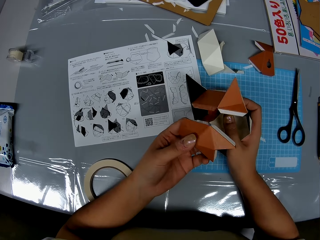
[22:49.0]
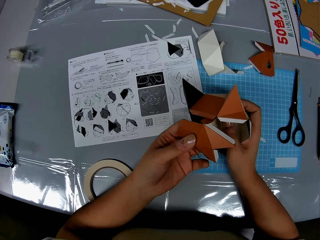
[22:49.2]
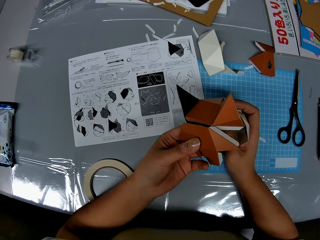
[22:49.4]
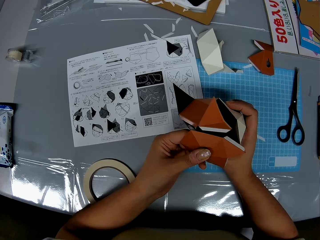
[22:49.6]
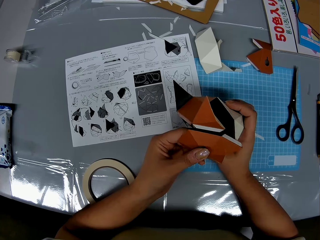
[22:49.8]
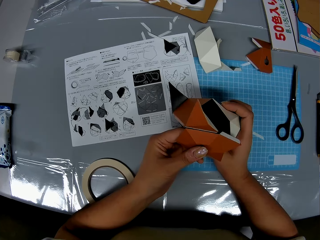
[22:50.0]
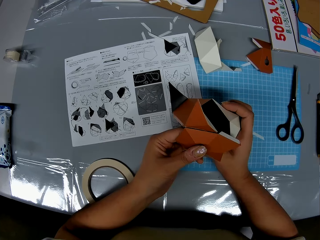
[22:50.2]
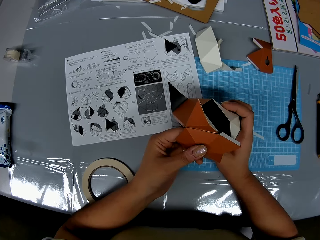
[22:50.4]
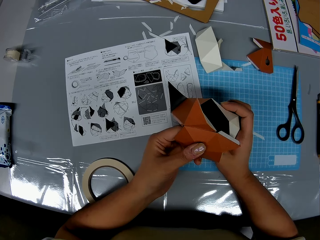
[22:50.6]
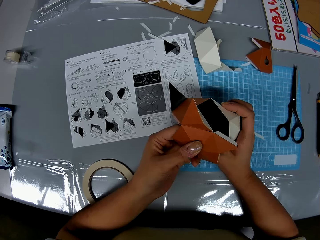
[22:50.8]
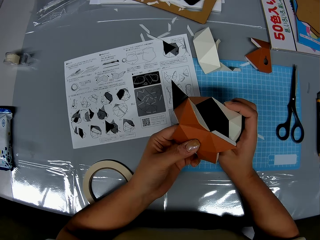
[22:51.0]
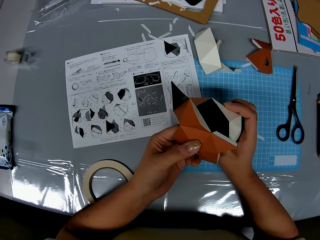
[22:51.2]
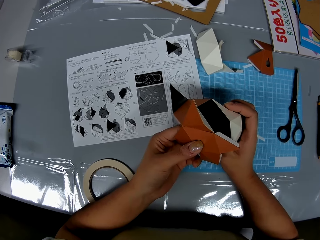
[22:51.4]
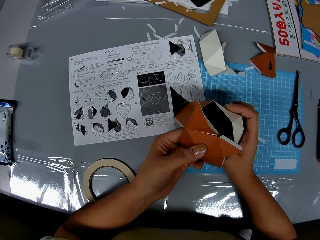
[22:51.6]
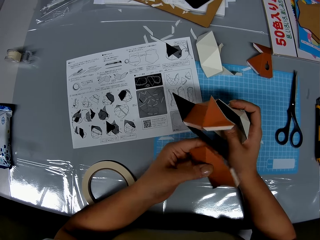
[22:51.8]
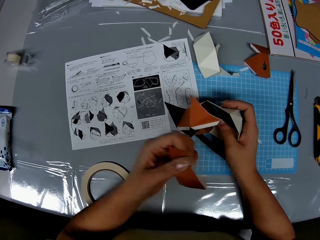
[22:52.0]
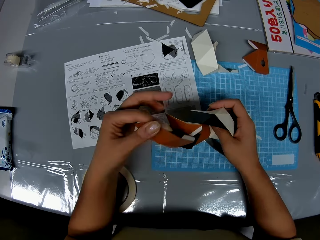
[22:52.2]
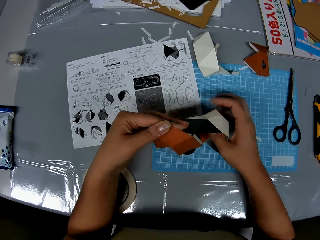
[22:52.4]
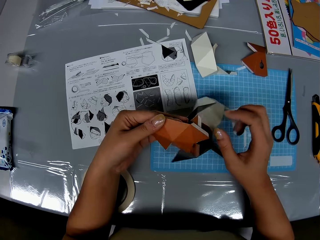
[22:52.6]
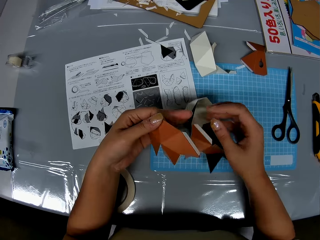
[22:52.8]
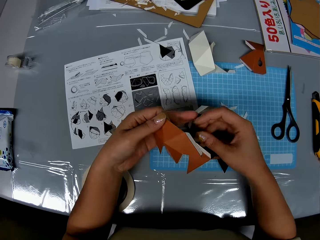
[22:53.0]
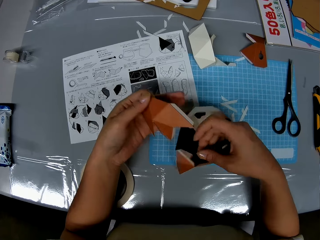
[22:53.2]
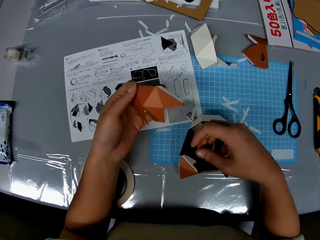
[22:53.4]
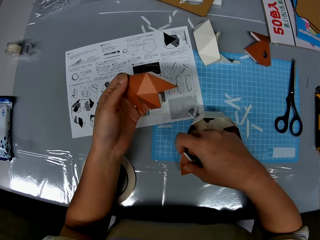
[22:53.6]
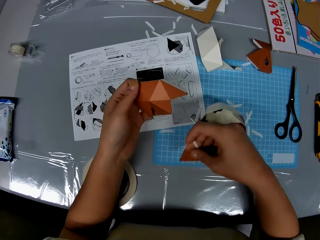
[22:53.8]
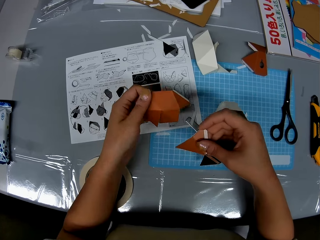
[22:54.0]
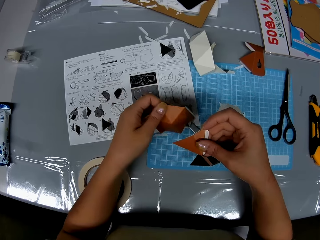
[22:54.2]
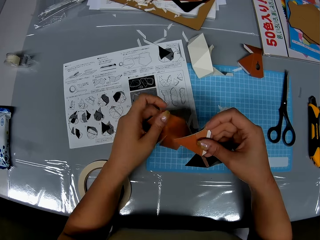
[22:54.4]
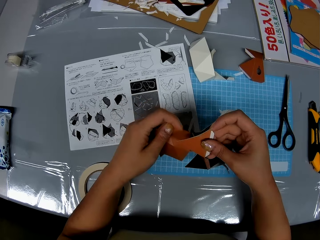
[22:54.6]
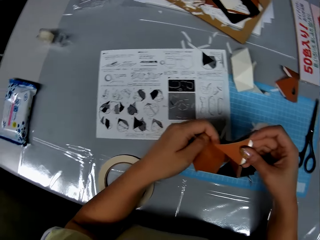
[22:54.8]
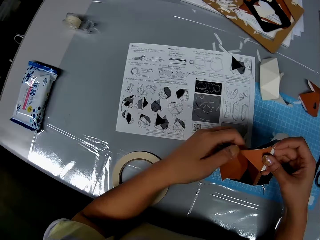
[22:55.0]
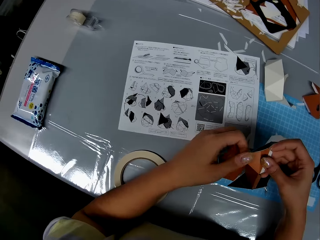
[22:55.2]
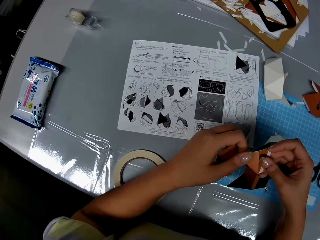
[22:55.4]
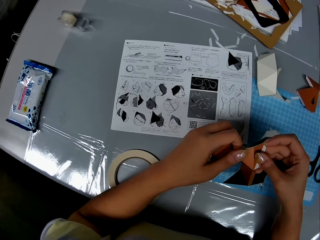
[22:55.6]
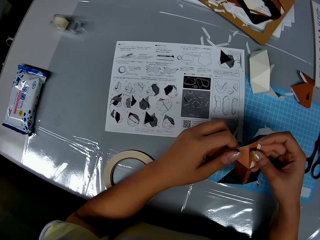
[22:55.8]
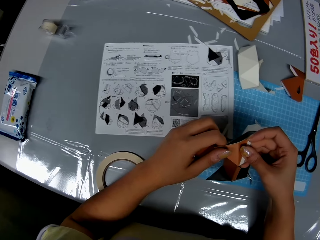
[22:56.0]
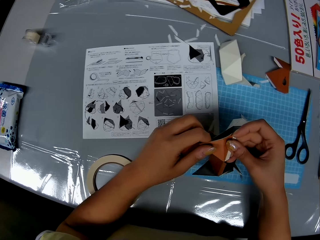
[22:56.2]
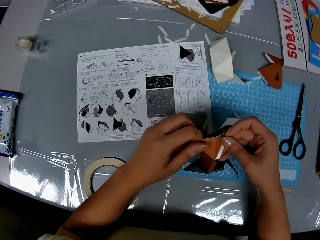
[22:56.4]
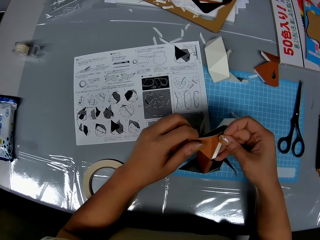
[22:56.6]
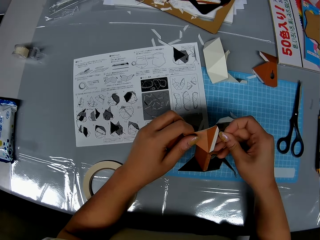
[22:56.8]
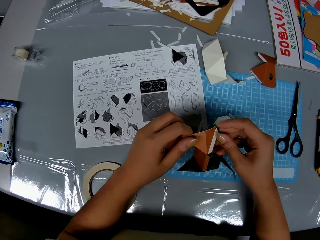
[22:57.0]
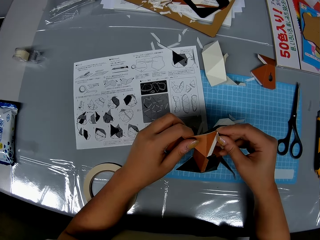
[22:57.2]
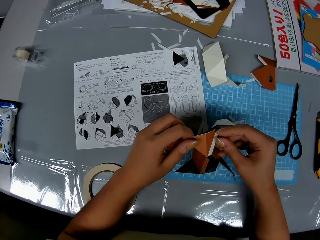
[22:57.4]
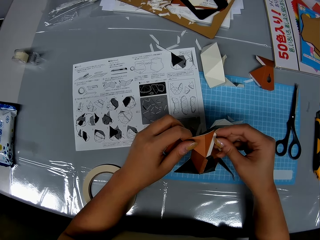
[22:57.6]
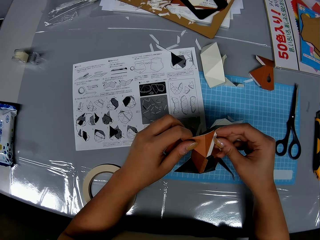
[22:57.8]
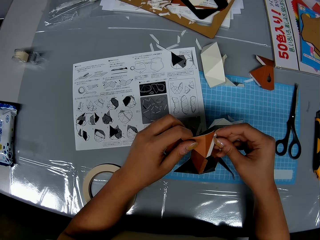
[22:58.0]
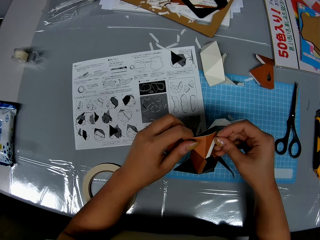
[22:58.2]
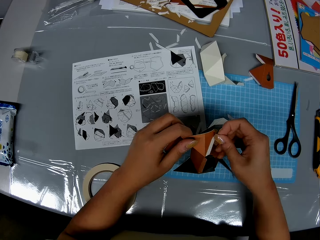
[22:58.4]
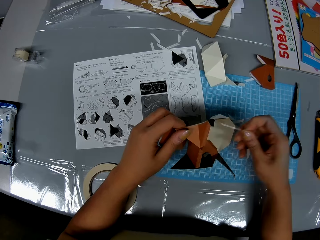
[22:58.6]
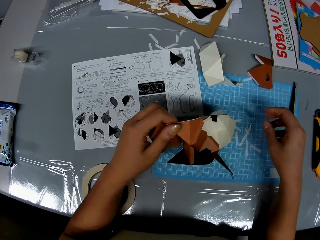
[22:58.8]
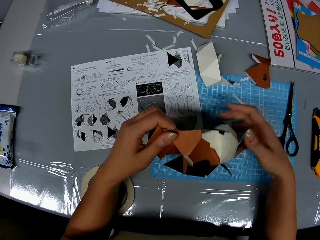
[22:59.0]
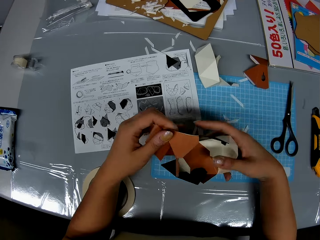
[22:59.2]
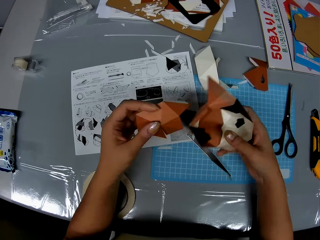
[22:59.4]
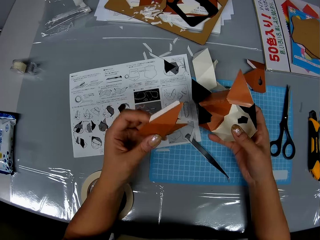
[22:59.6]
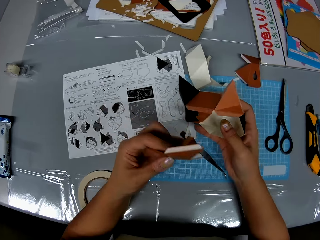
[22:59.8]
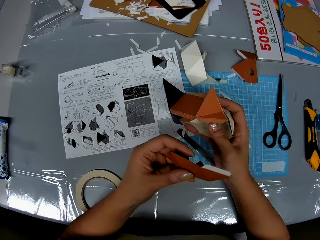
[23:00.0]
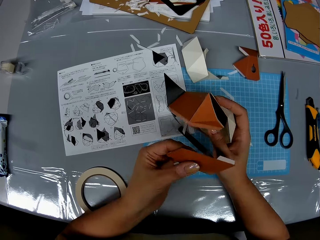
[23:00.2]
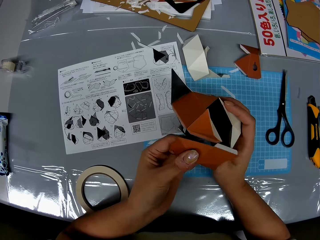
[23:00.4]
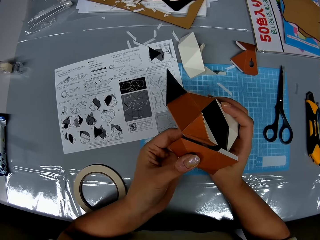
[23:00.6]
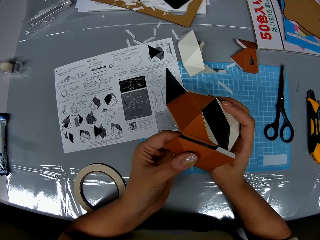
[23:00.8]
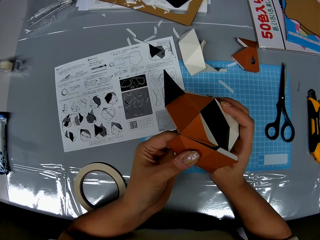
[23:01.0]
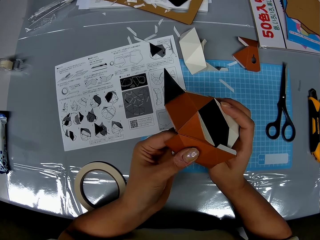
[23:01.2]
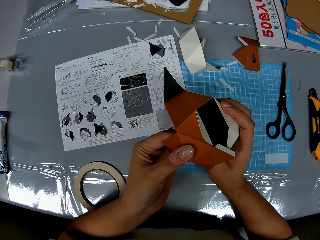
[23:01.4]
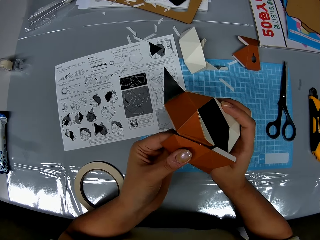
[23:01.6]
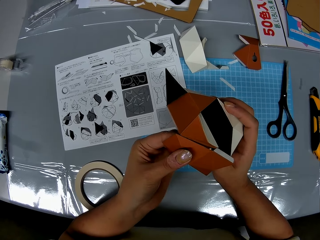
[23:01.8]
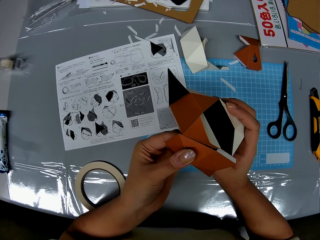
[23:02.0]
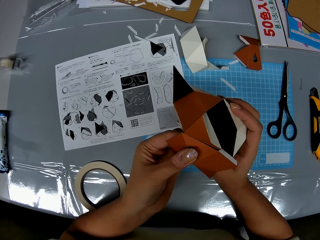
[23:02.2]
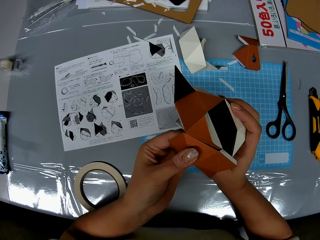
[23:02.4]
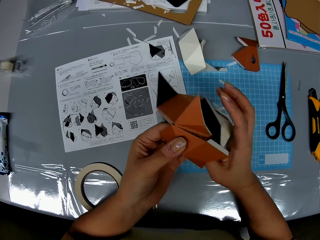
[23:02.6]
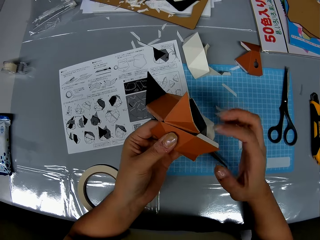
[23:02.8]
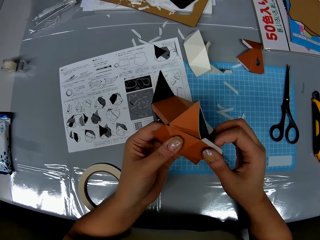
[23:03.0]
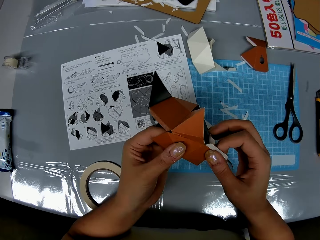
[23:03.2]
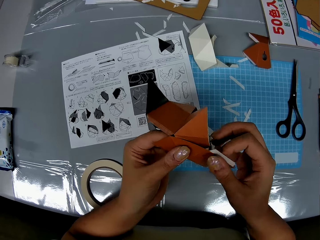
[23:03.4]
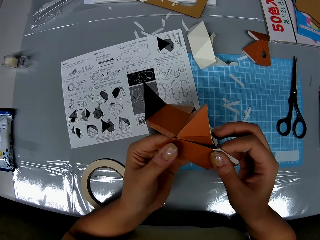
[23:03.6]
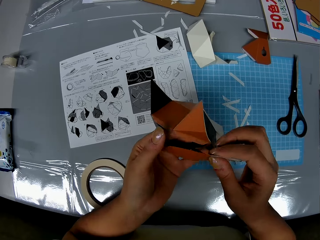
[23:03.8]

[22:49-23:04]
The camera wearer drops the origami. She picks up the origami. She inspects the black paper craft with her hands. She removes a piece of adhesive tape from the black paper craft with her right hand. She passes the black paper craft to her right hand. She compares the brown paper craft and the black paper craft with her hands. She joins the origamis.

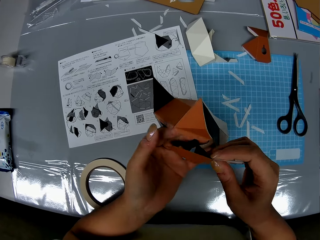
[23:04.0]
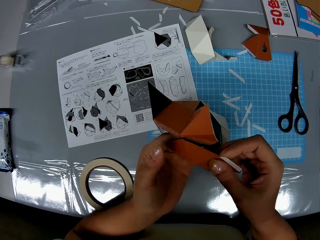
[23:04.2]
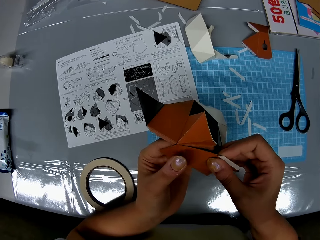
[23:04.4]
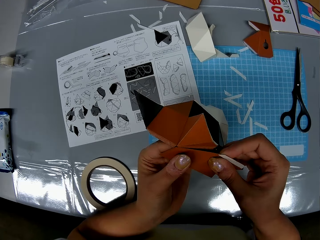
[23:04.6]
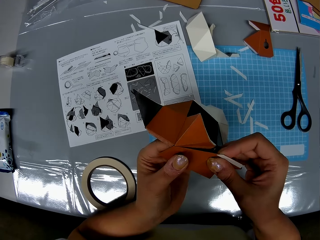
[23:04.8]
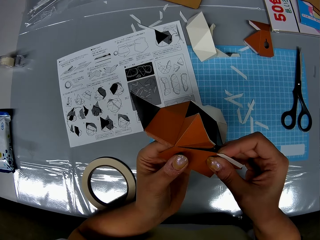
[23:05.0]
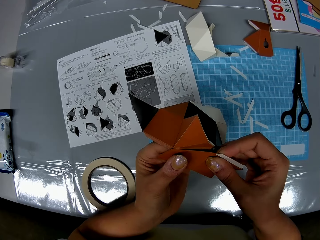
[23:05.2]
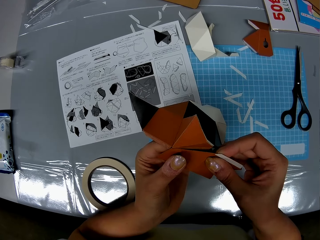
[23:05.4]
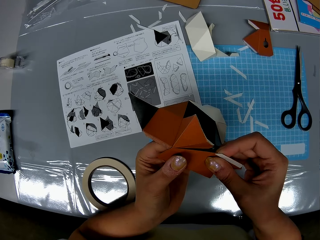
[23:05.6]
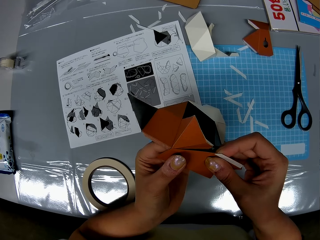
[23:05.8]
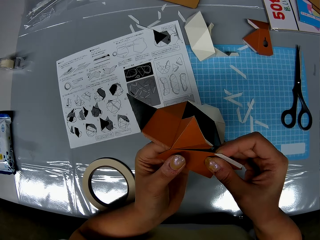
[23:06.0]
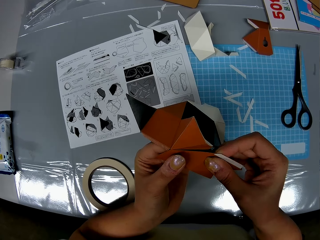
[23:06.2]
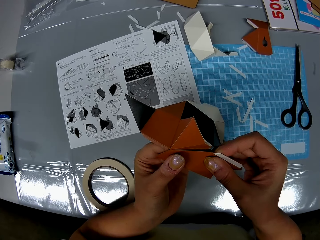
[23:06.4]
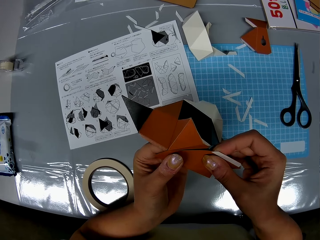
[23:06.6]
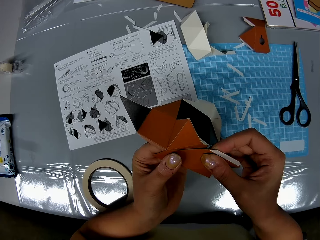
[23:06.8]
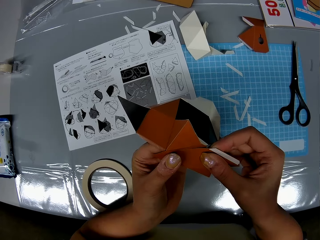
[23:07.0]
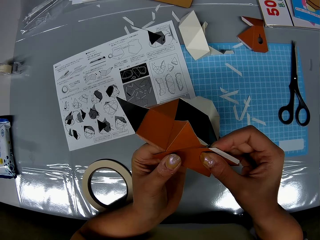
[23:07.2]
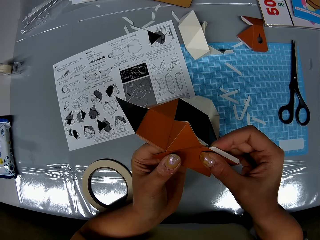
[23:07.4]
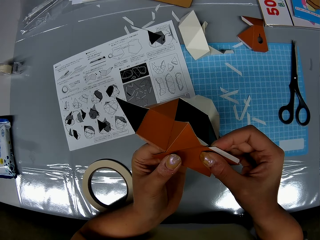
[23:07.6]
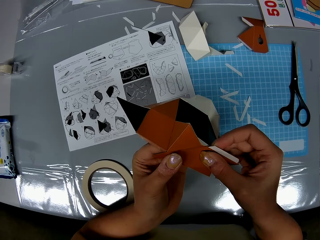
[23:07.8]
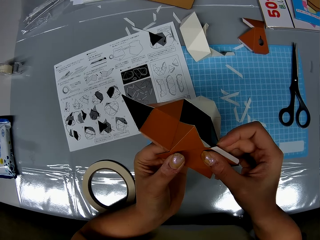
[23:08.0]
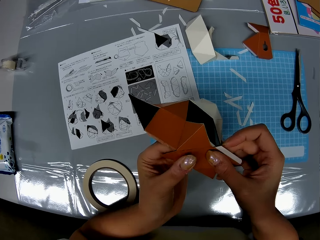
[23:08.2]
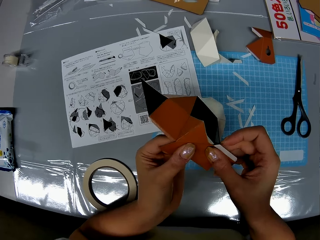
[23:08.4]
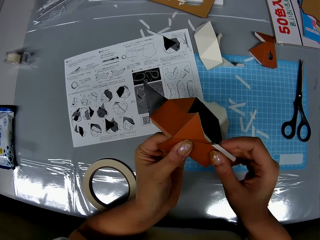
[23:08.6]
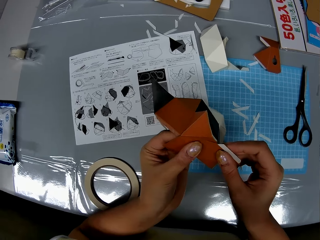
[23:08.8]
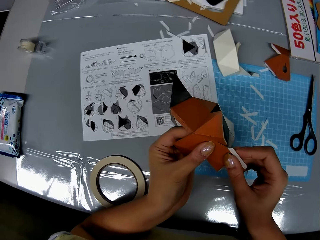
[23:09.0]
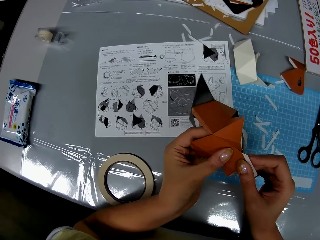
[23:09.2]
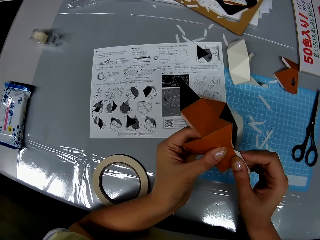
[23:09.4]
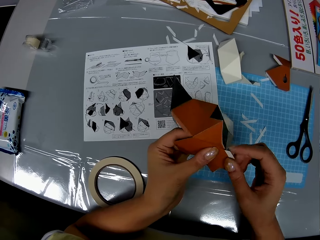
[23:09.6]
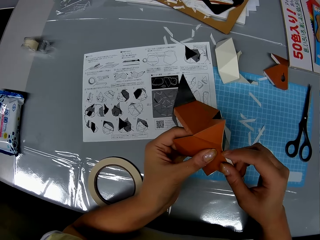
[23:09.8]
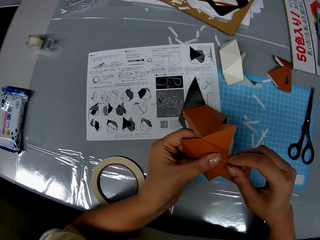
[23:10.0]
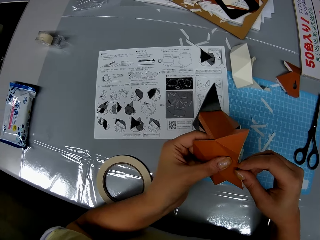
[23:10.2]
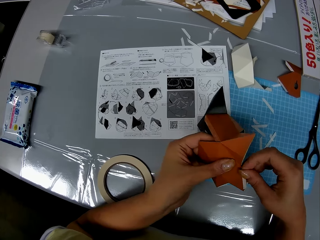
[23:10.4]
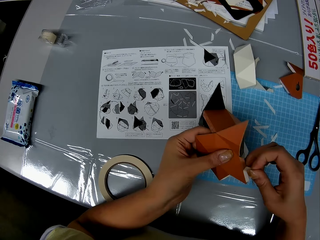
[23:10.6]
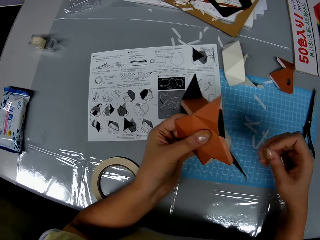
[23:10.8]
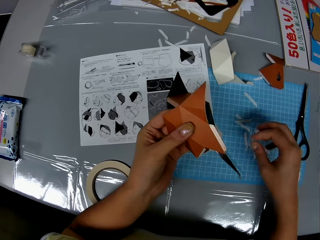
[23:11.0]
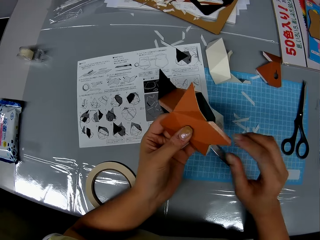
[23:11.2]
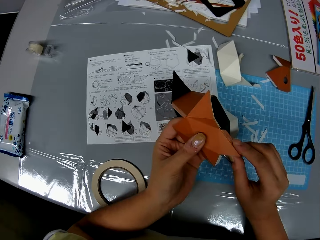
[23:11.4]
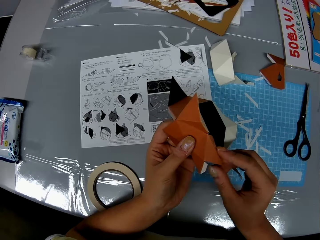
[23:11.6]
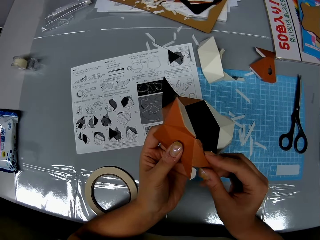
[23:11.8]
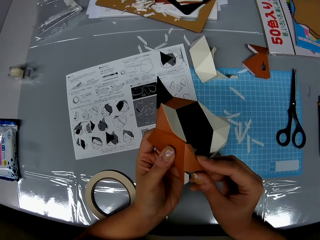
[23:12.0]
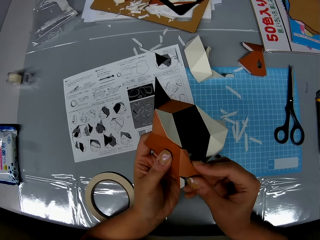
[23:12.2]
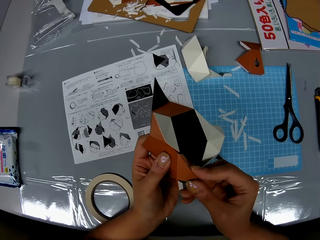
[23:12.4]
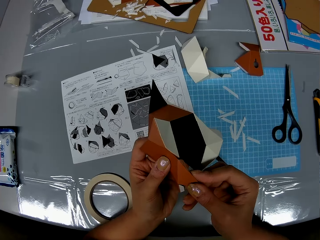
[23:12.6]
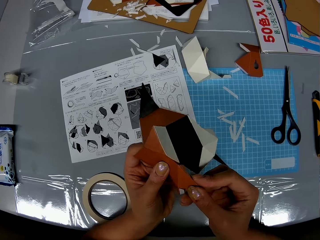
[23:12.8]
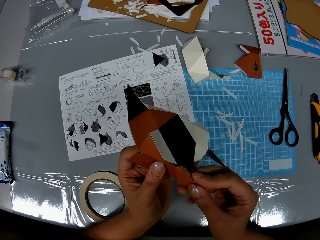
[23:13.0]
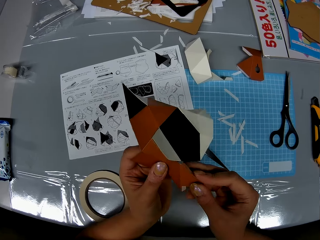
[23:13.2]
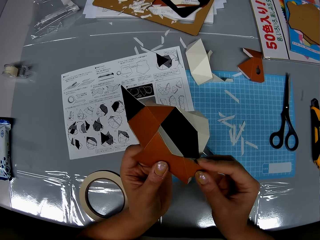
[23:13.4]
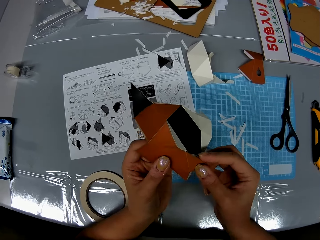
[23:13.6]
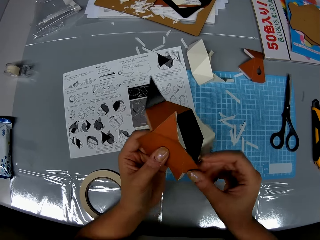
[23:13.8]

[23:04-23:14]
The camera wearer removes a piece of adhesive tape from the paper craft with her right hand. She inspects the paper craft with her hands.
